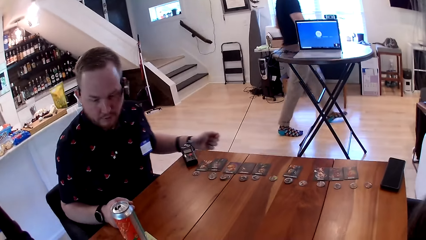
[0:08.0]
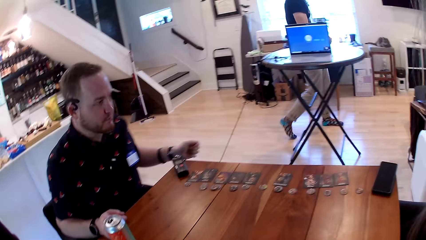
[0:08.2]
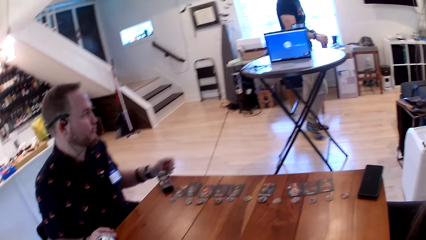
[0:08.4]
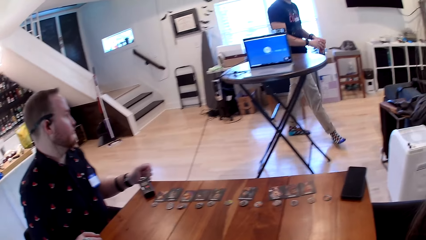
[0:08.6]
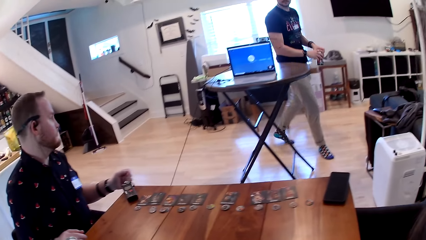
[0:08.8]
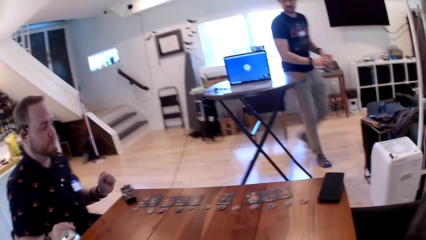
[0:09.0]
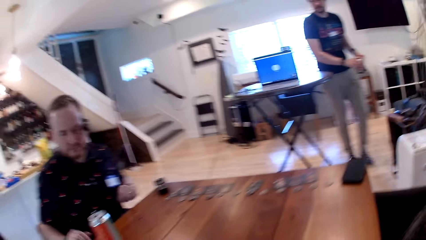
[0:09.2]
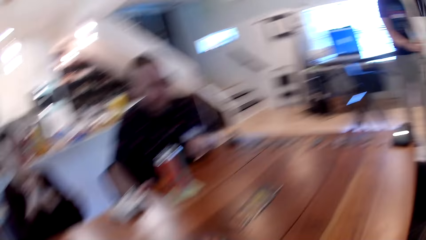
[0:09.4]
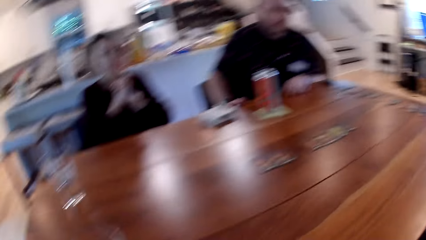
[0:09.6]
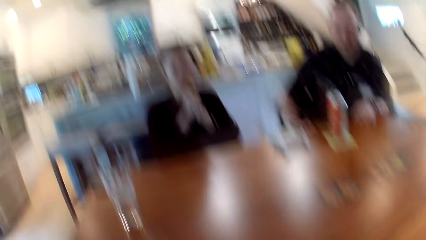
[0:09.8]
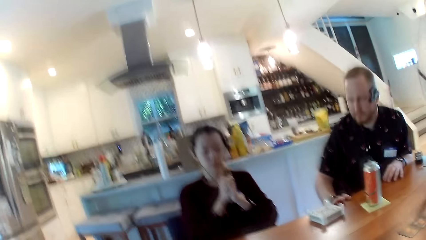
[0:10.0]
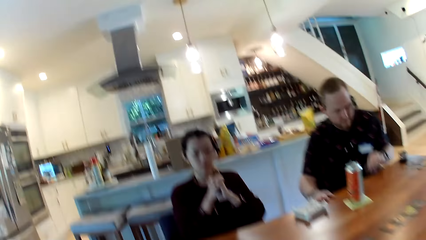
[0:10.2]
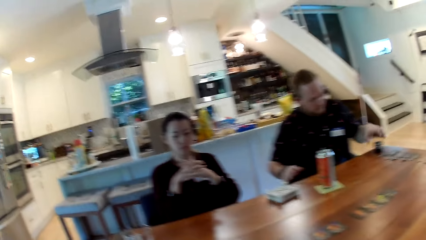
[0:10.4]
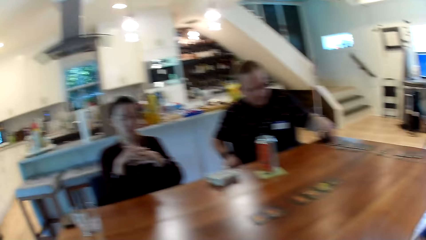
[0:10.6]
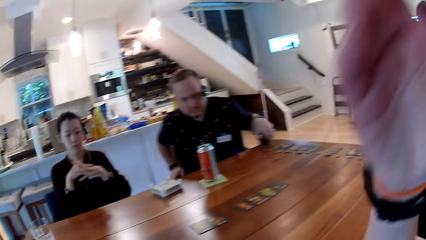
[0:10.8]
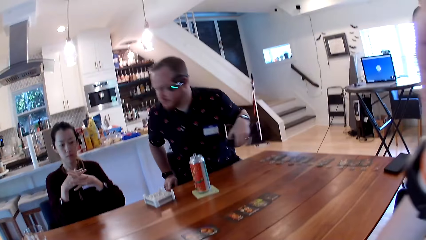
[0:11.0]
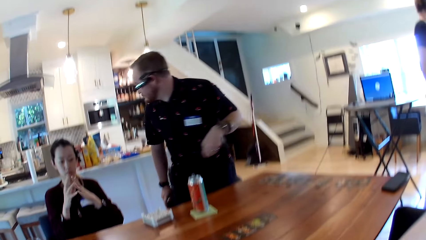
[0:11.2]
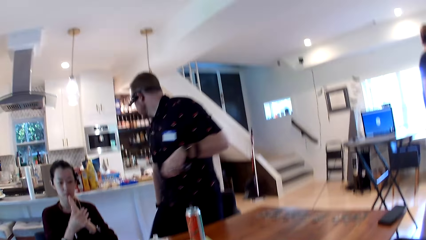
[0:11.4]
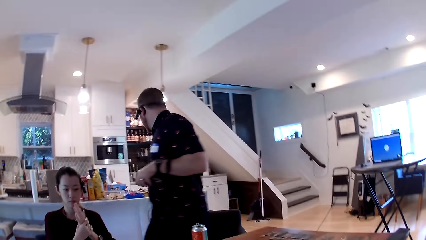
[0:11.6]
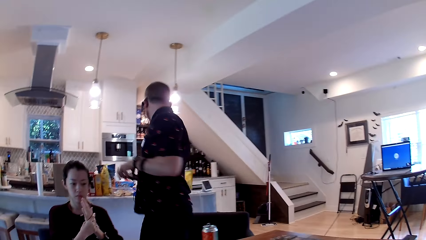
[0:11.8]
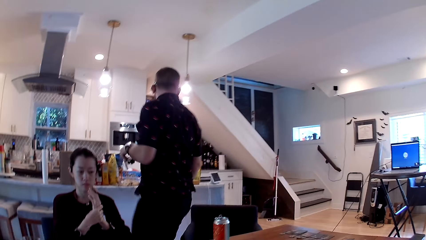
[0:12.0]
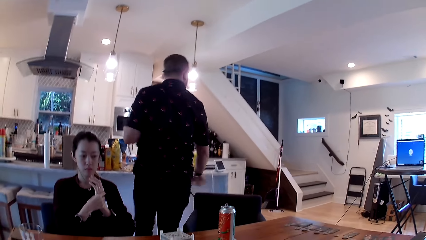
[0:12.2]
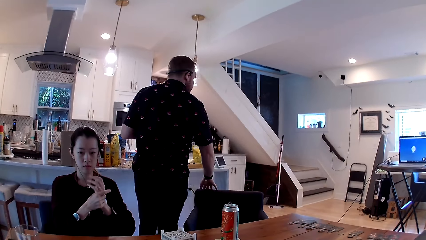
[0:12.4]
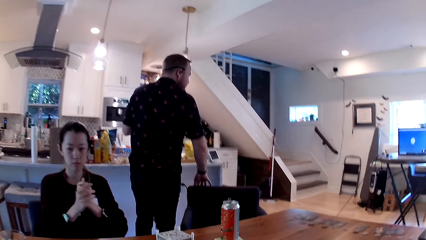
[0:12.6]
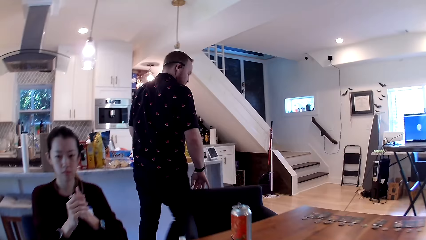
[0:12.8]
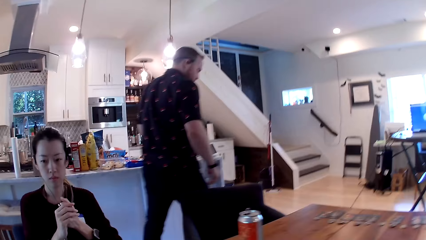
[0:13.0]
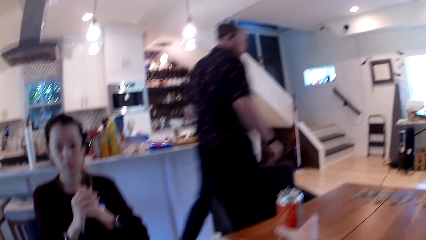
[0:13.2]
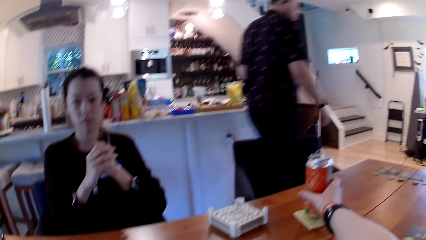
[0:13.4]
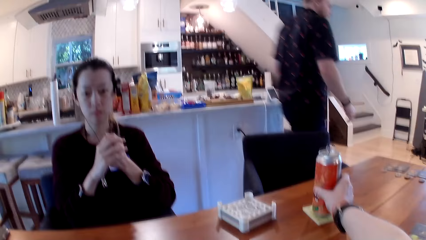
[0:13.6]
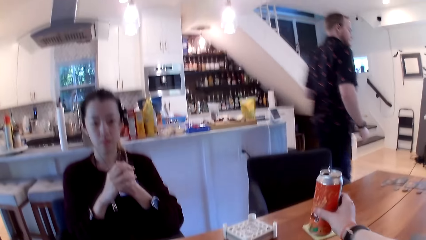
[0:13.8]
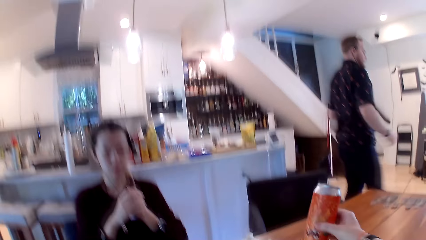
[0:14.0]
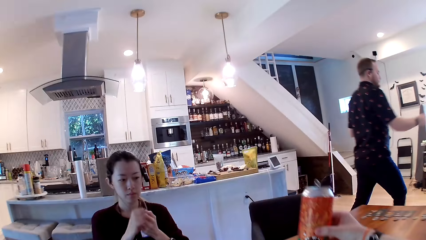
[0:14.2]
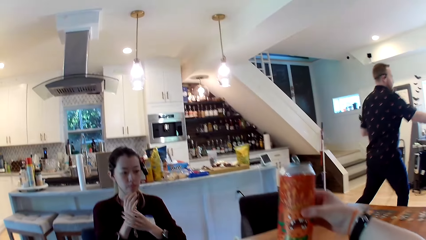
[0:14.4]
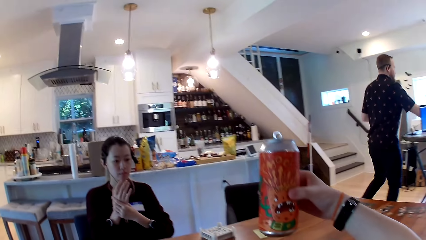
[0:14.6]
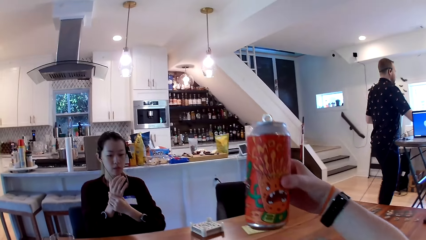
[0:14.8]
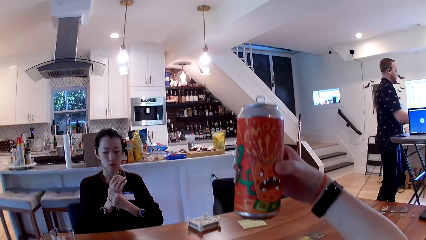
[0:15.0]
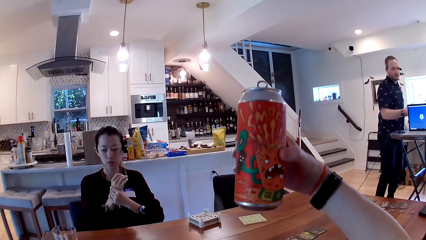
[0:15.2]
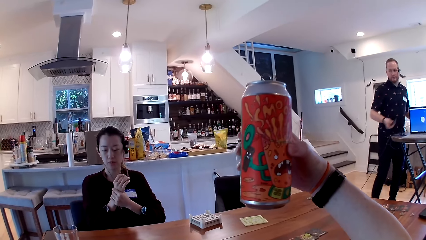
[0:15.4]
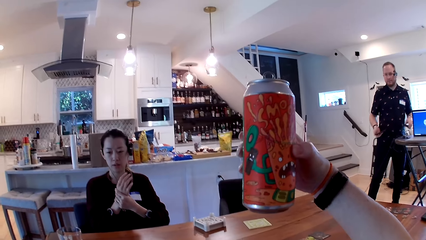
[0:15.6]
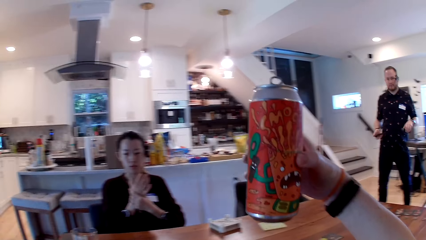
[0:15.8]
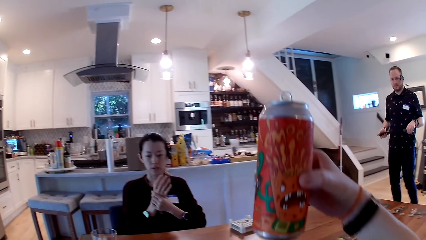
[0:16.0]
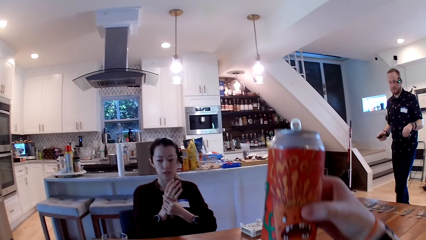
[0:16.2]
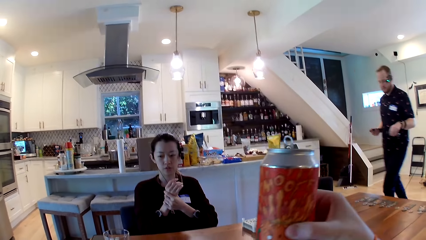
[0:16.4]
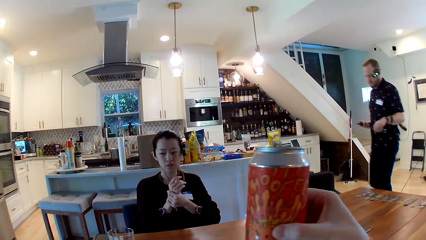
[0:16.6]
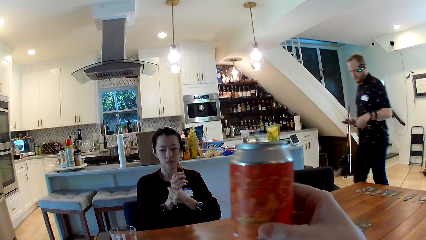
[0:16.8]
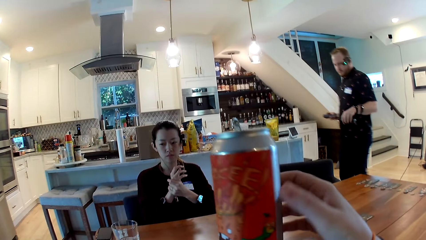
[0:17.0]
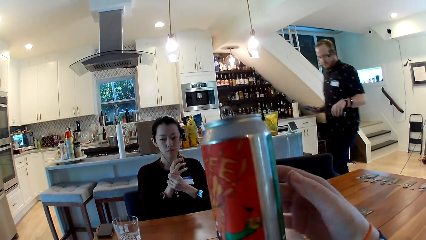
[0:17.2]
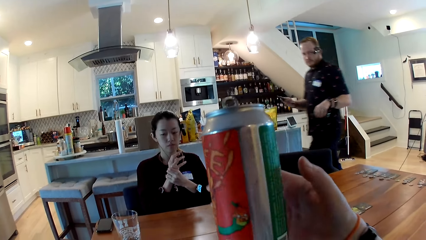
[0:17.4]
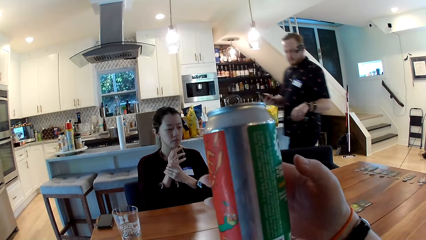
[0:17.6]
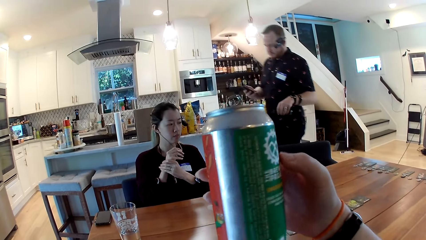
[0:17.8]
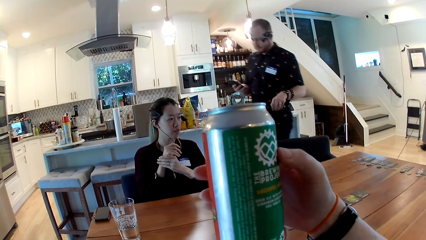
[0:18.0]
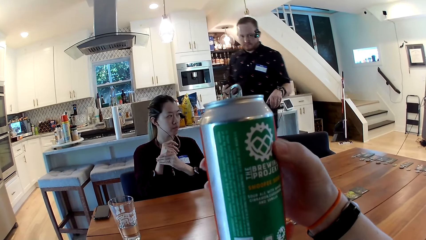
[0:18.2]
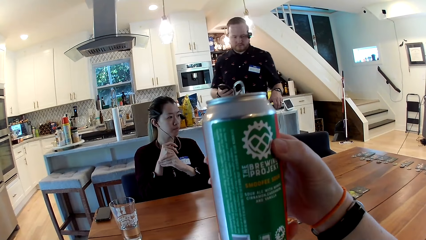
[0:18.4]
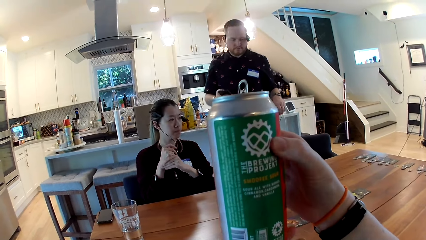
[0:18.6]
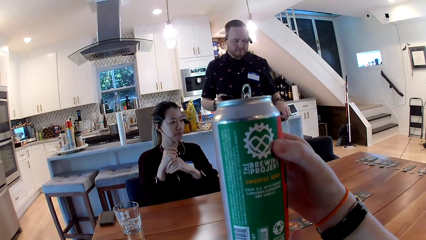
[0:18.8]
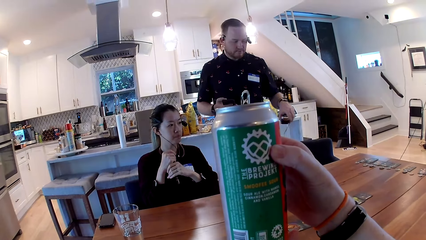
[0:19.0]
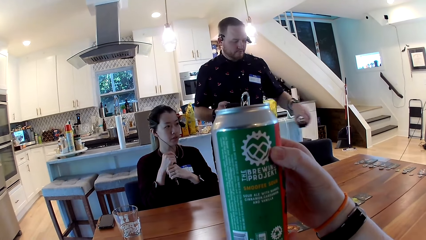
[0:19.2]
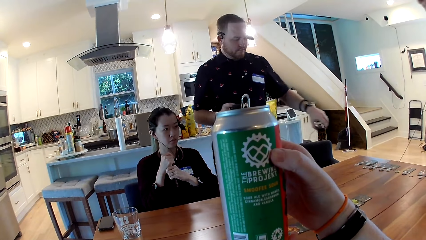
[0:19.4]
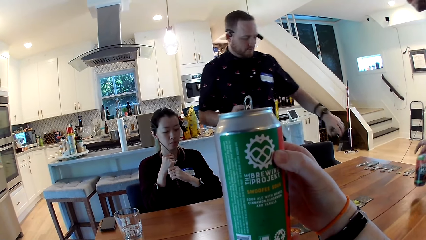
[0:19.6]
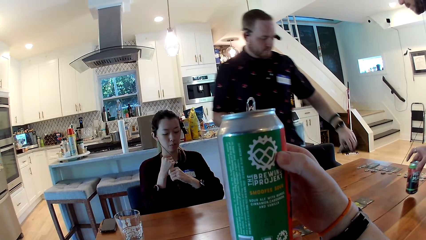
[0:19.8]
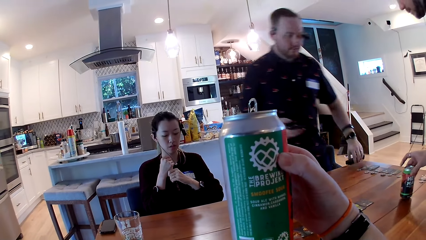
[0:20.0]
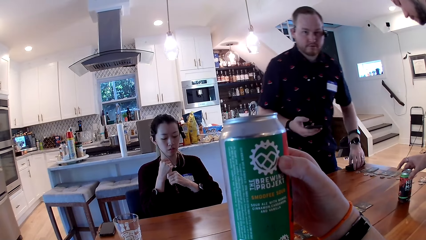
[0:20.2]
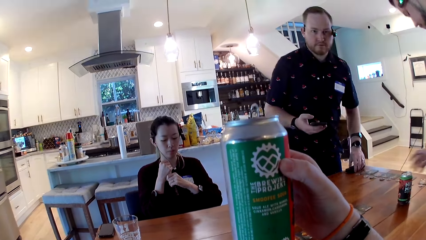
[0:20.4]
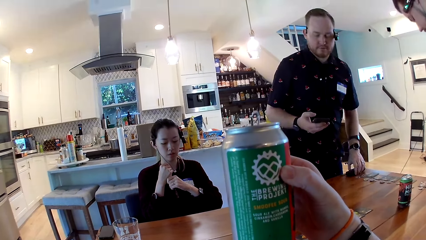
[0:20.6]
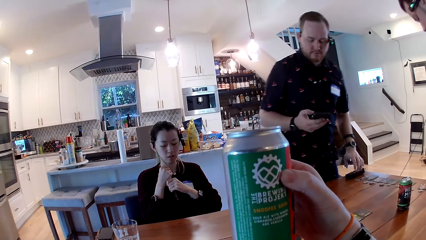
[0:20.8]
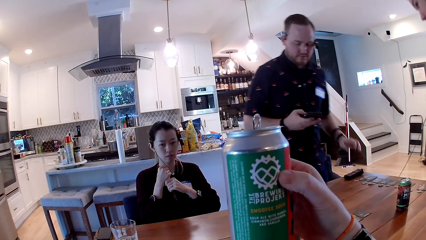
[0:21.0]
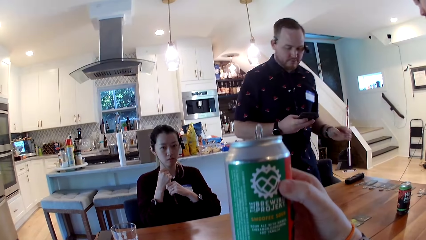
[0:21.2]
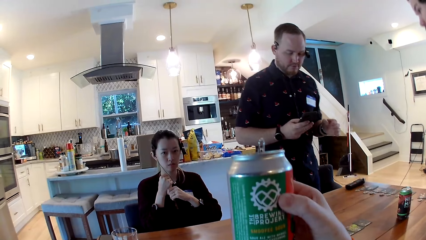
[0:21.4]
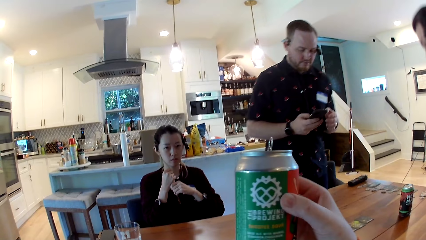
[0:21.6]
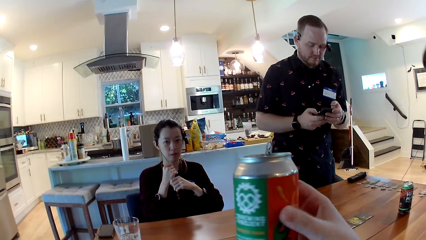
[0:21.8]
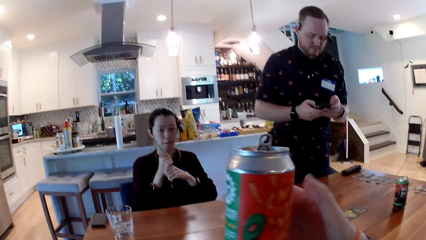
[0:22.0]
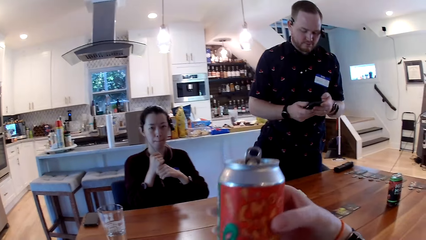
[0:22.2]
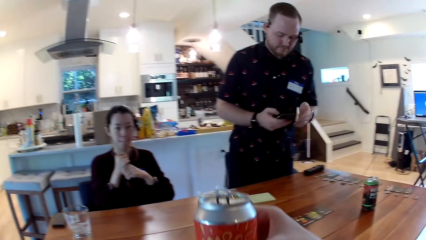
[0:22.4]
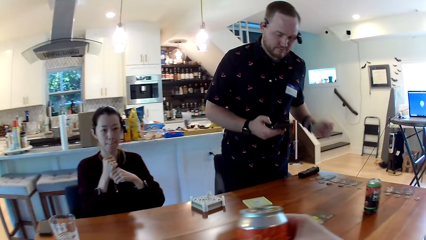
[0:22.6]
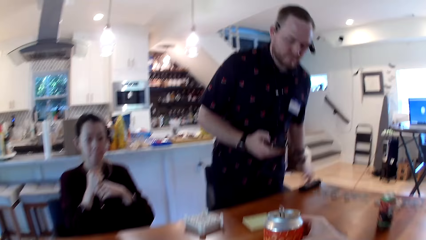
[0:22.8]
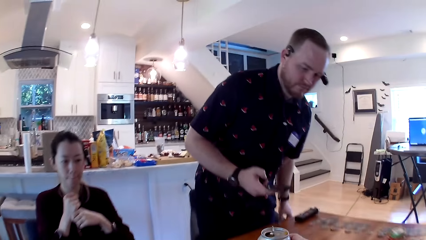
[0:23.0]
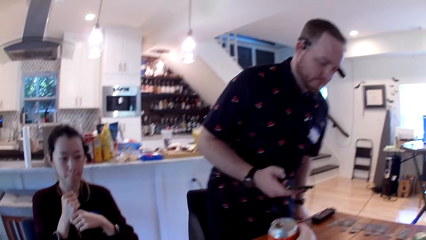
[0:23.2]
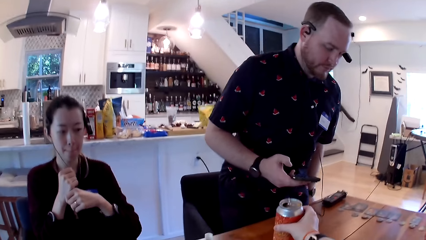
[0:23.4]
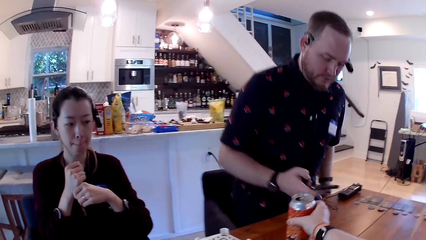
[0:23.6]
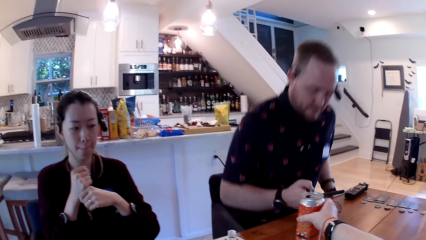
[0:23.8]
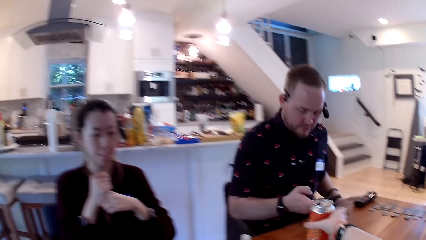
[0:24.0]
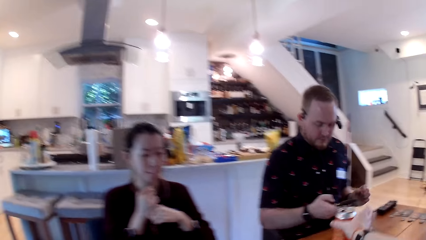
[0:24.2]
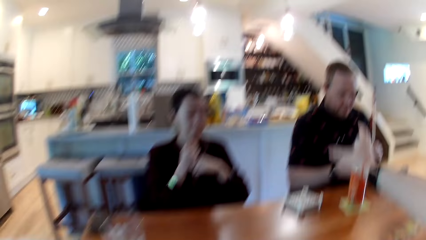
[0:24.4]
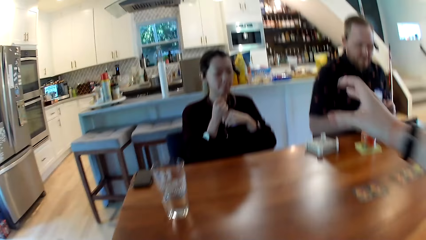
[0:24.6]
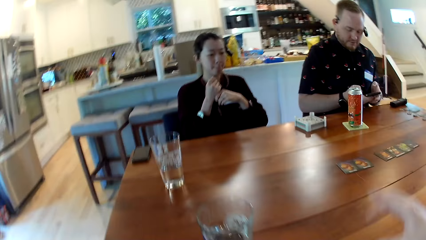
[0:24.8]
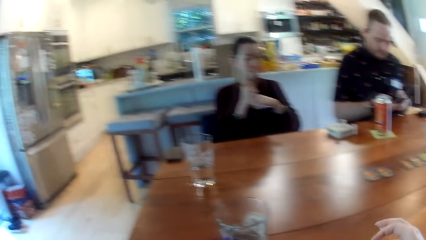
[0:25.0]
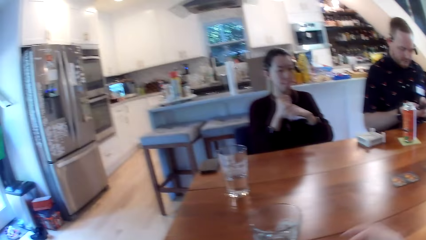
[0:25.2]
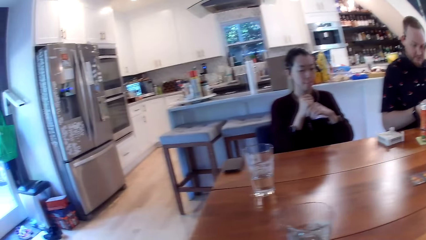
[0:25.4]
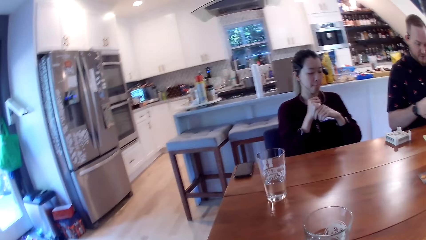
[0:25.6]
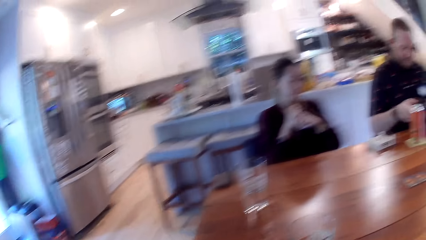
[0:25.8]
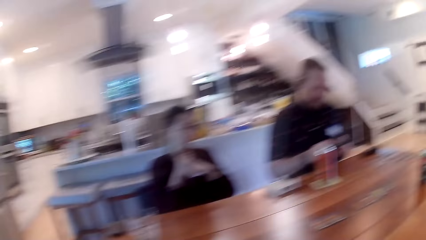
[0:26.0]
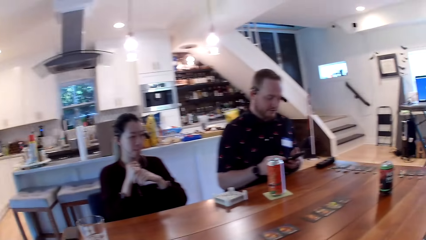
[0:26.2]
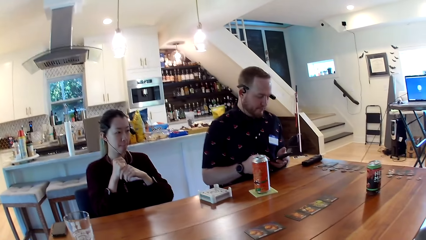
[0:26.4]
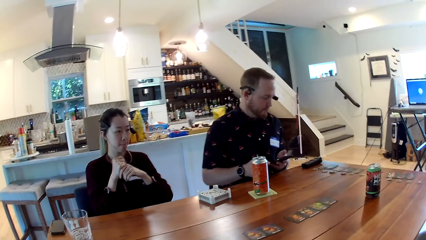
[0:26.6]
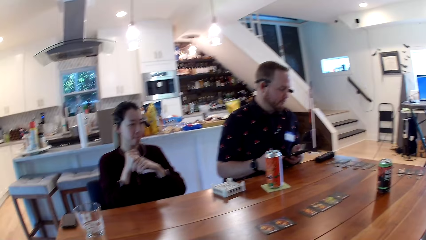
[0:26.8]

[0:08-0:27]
The camera wearer holds a chair. A man picks up an electronic device with his right hand. The man stands up from a chair. The camera wearer interacts with the man and a woman. She picks up a can of soft drink with her right hand. The man holds a mobile phone in his right hand. The camera wearer holds the soft drink with her hands. Another man places a canned drink on the table with his right hand. The first man places the device on the table with his right hand. The first man holds the mobile phone with his hands. The first man sits on the chair. The camera wearer places the soft drink on the table with her right hand.
